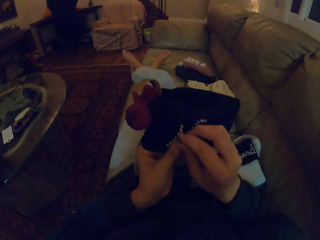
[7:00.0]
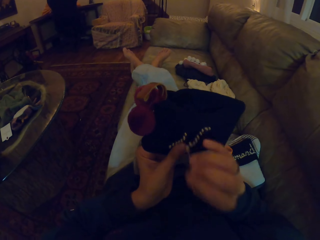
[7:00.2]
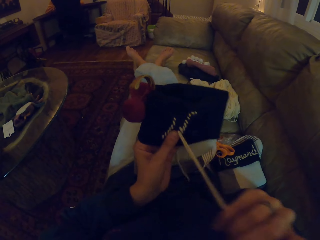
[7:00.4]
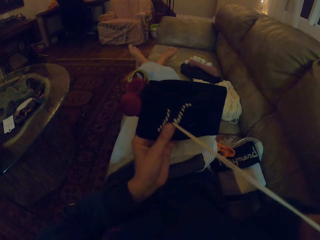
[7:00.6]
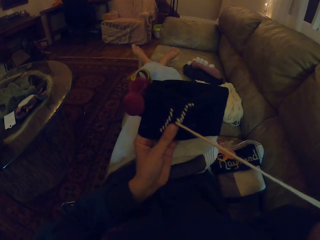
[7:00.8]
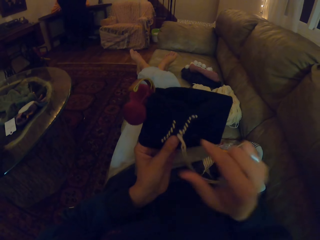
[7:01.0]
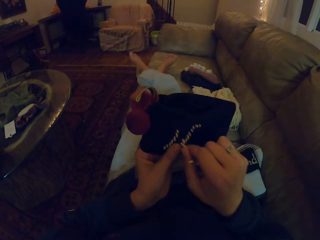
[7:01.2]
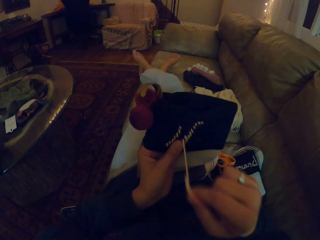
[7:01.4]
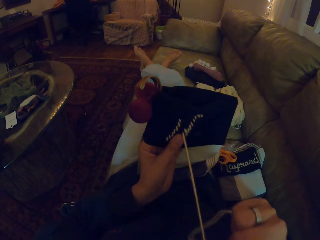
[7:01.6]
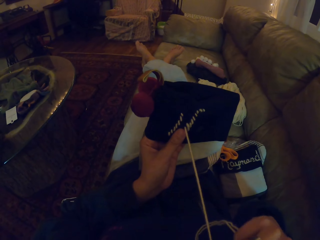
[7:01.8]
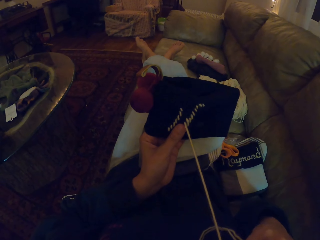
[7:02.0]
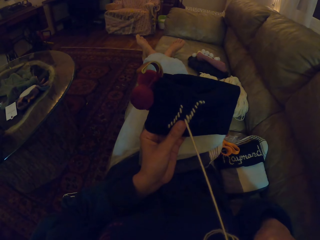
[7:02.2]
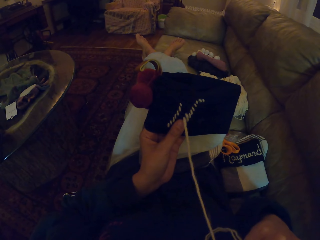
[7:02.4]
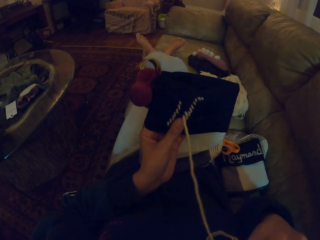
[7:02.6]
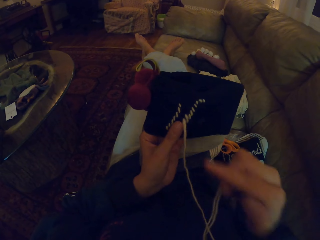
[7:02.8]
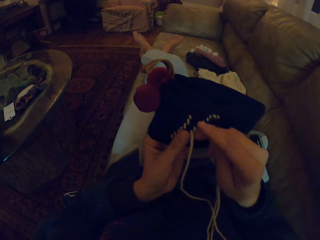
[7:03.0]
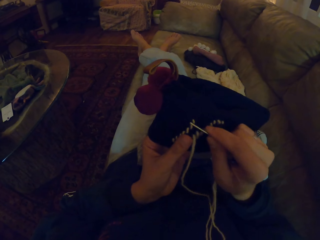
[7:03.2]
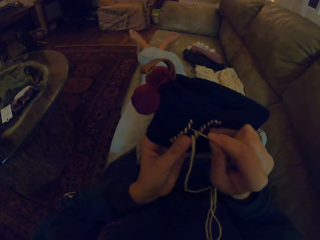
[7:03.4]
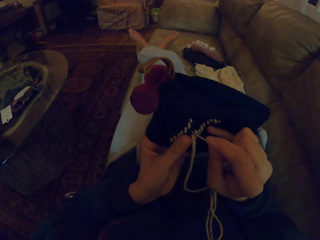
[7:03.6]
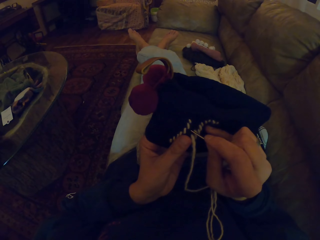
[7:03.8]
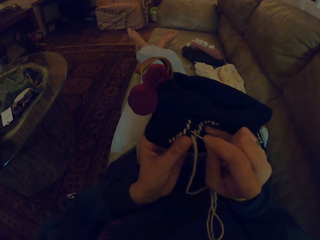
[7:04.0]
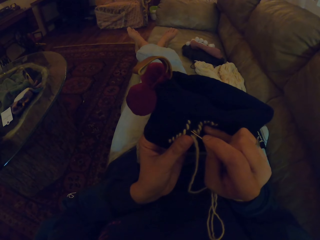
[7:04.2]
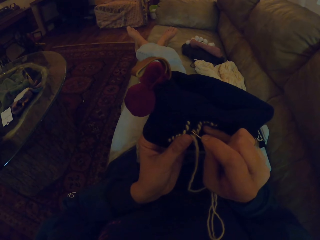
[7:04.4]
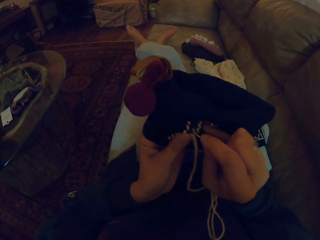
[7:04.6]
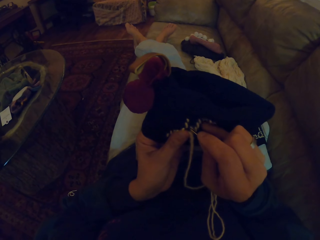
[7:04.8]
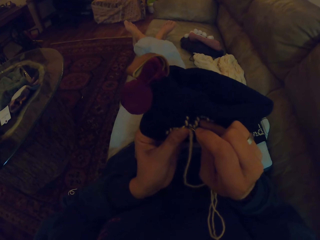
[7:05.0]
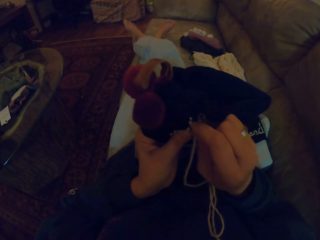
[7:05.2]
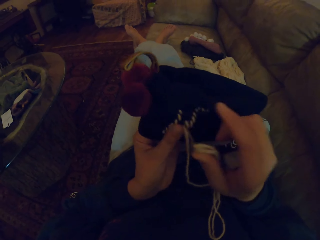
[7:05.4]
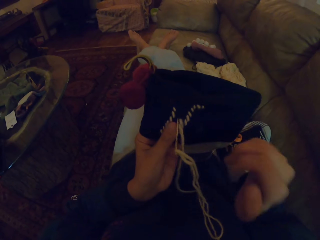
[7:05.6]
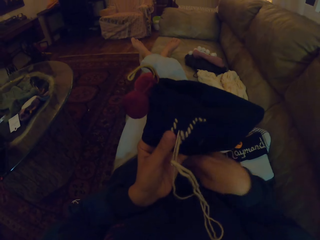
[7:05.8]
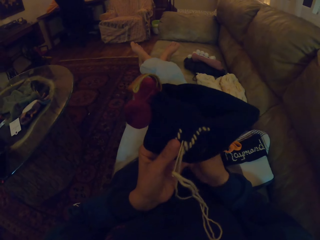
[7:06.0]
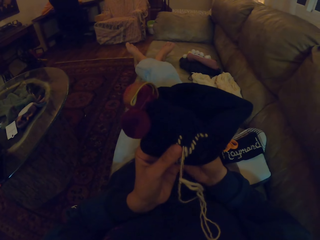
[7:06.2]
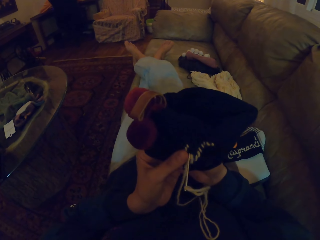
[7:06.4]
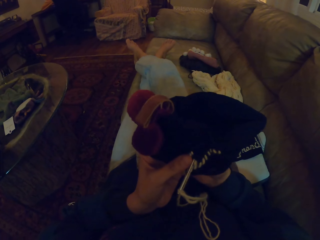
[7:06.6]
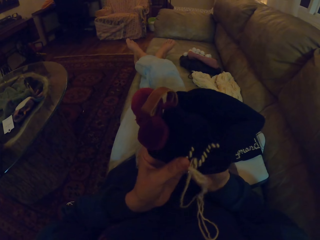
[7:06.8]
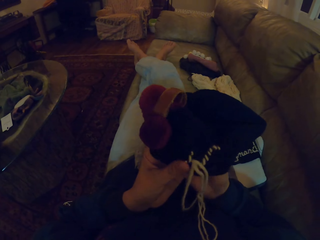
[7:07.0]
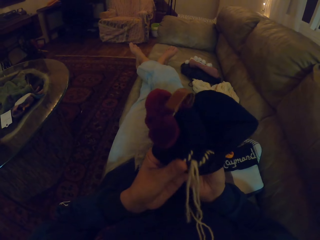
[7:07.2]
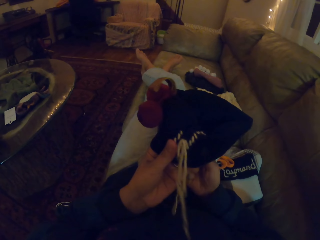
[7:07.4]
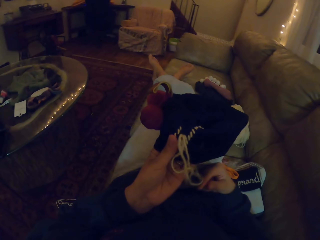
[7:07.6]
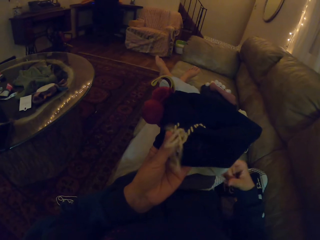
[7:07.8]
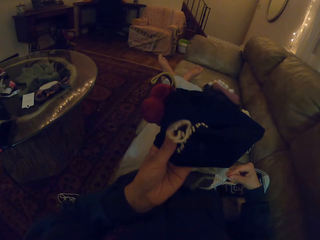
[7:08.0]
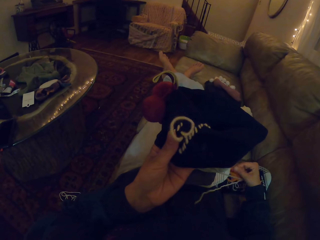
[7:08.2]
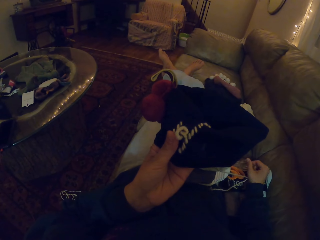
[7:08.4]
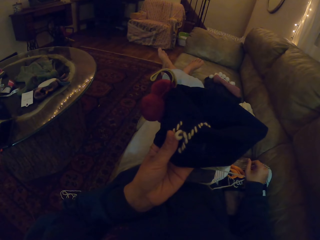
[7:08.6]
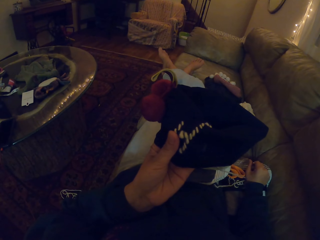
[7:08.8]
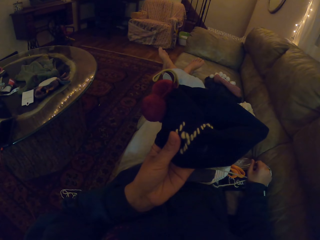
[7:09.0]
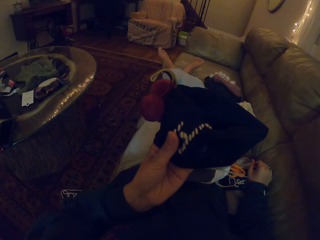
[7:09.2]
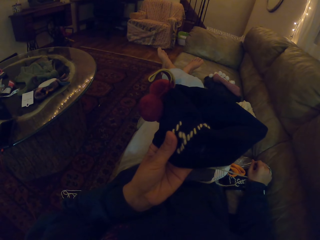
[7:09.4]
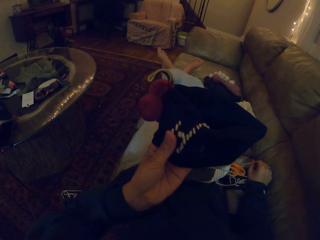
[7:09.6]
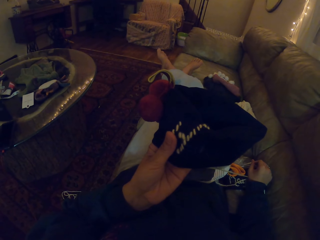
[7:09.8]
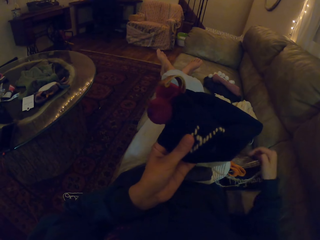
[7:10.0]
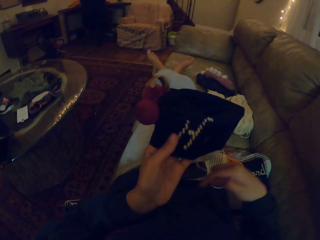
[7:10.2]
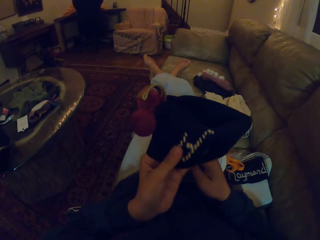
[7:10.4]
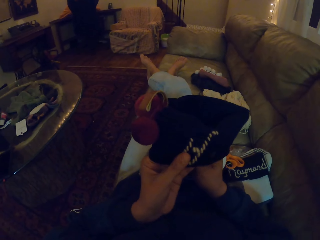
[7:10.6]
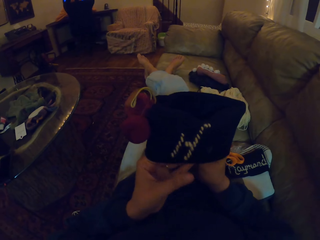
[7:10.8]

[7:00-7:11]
The camera wearer pulls the needle through the cloth. They pull the thread through the cloth. They press the needle in the cloth. They pull the needle through the cloth. They pull the thread through the cloth.

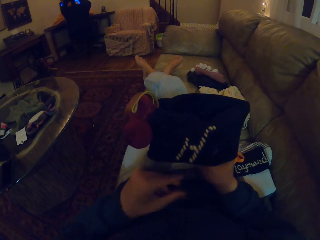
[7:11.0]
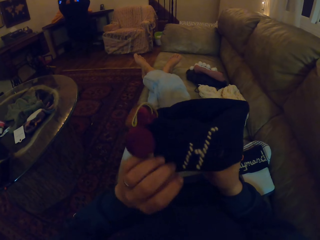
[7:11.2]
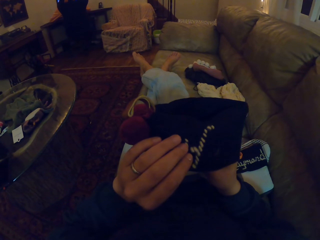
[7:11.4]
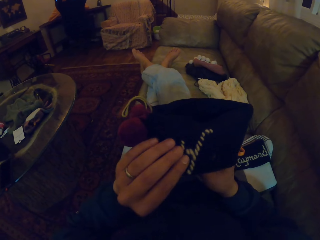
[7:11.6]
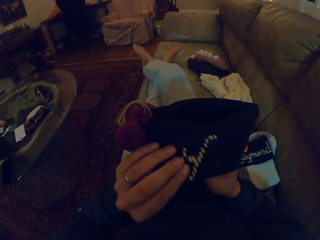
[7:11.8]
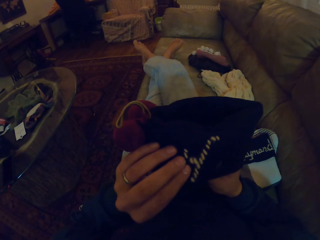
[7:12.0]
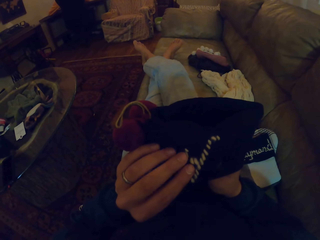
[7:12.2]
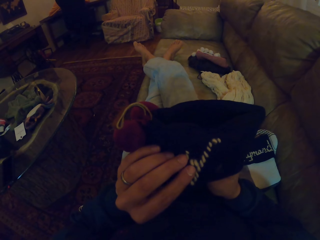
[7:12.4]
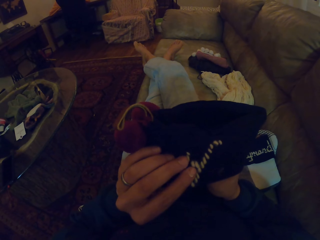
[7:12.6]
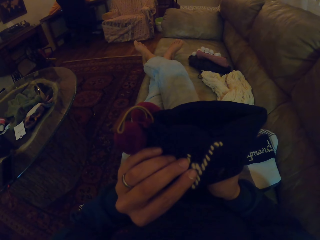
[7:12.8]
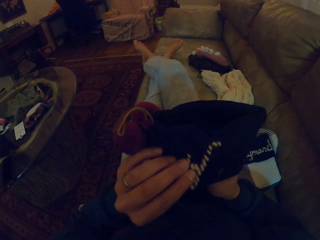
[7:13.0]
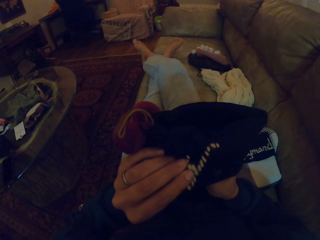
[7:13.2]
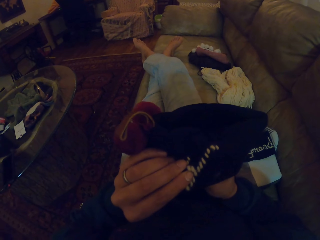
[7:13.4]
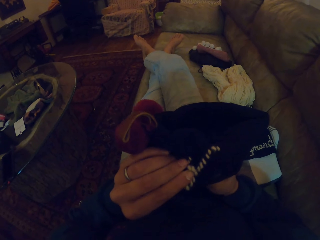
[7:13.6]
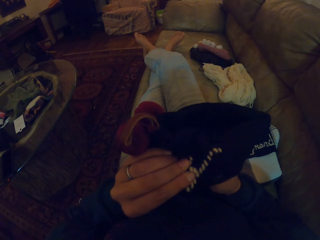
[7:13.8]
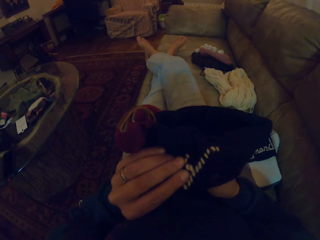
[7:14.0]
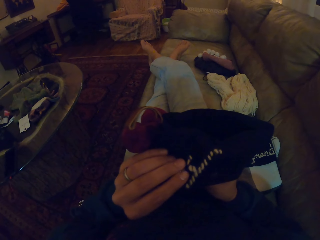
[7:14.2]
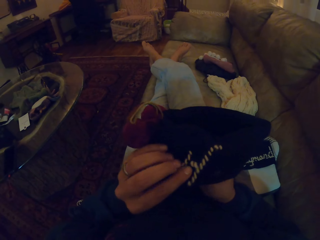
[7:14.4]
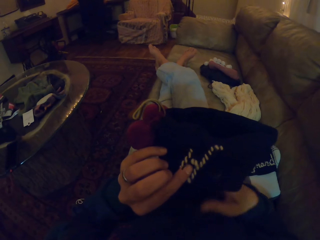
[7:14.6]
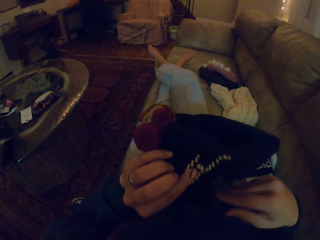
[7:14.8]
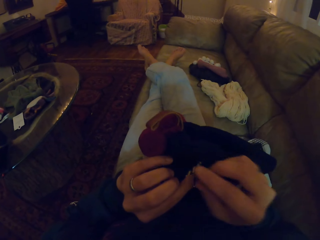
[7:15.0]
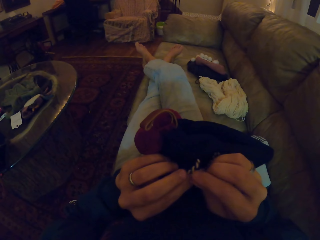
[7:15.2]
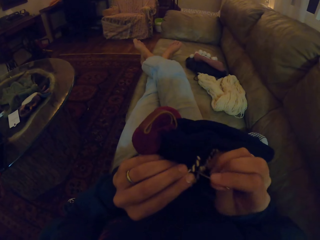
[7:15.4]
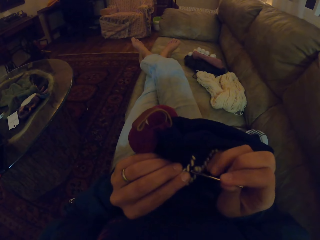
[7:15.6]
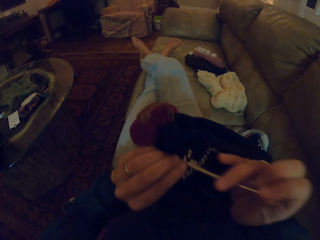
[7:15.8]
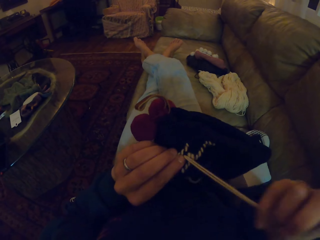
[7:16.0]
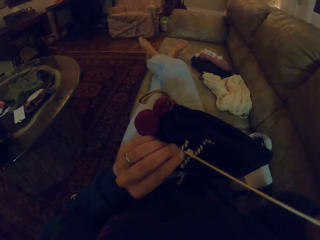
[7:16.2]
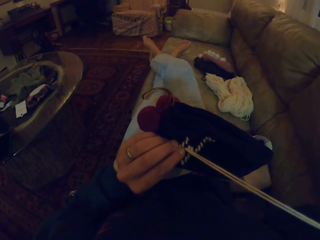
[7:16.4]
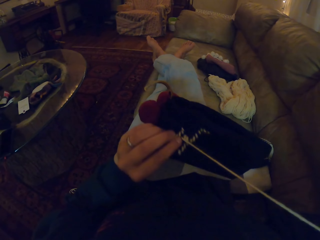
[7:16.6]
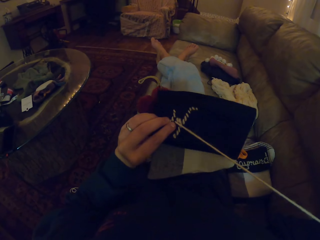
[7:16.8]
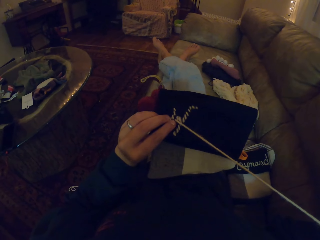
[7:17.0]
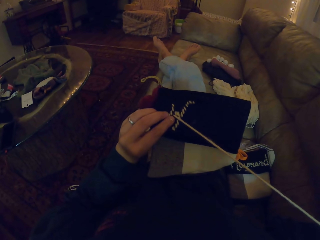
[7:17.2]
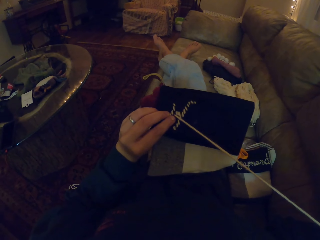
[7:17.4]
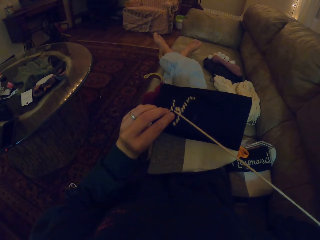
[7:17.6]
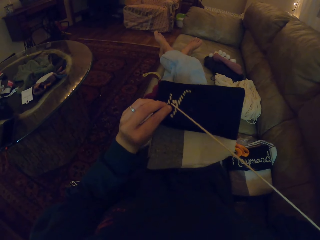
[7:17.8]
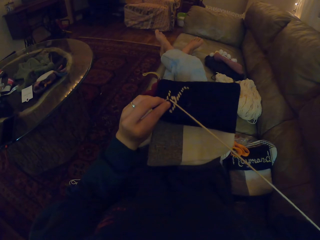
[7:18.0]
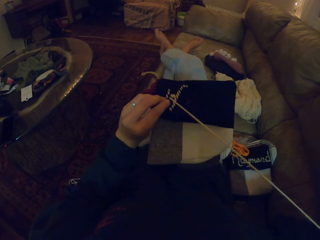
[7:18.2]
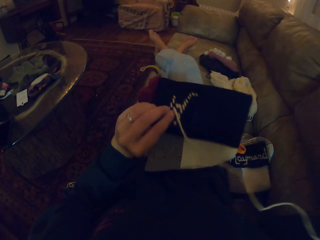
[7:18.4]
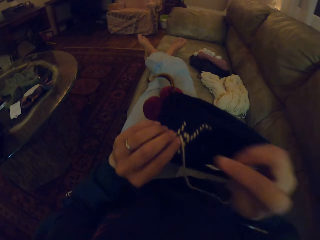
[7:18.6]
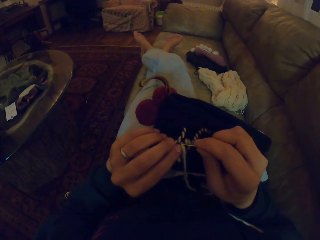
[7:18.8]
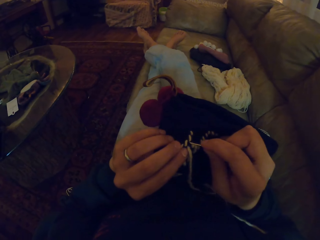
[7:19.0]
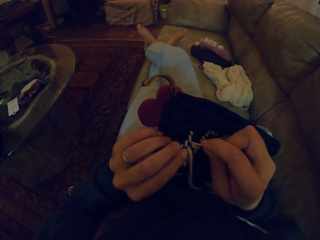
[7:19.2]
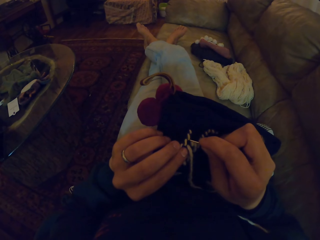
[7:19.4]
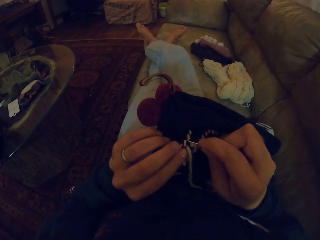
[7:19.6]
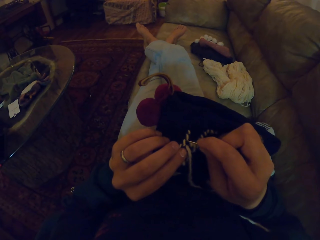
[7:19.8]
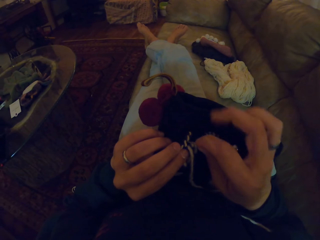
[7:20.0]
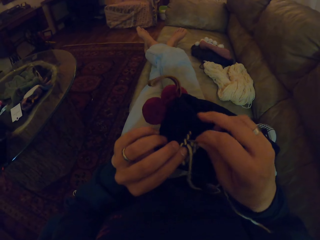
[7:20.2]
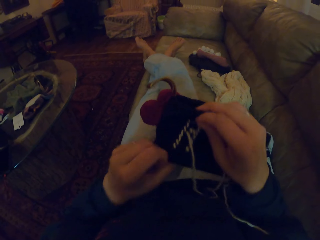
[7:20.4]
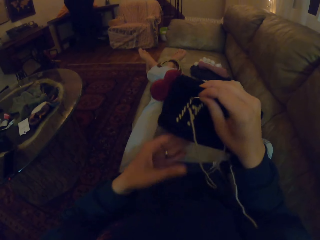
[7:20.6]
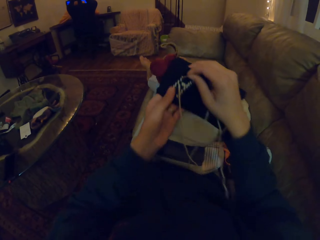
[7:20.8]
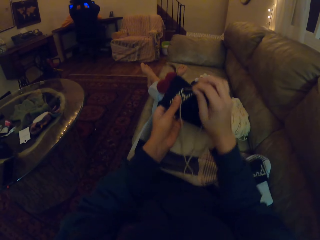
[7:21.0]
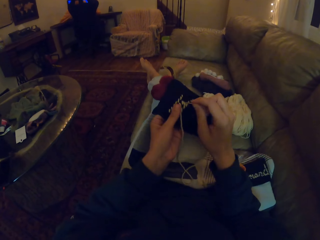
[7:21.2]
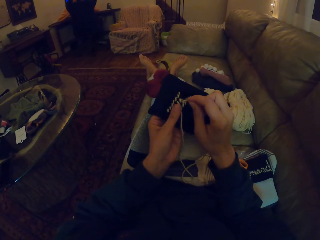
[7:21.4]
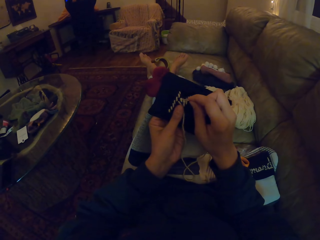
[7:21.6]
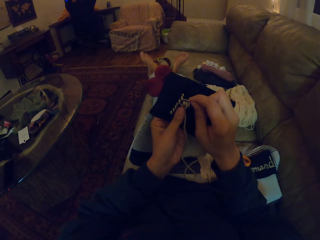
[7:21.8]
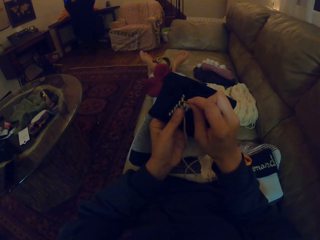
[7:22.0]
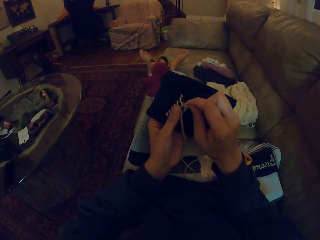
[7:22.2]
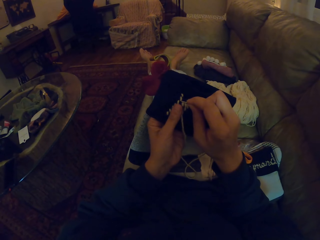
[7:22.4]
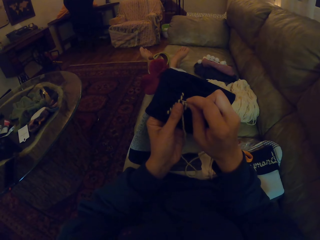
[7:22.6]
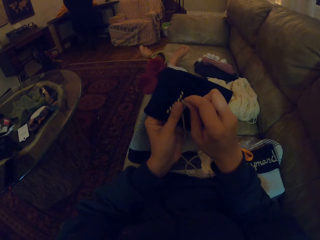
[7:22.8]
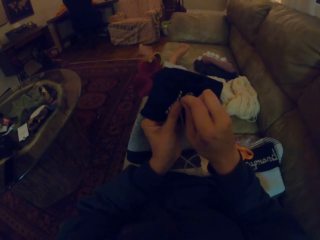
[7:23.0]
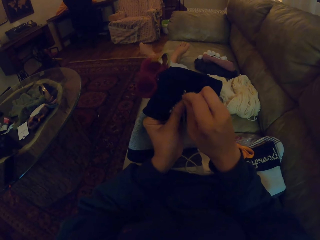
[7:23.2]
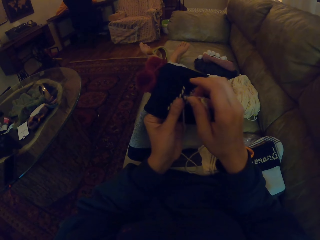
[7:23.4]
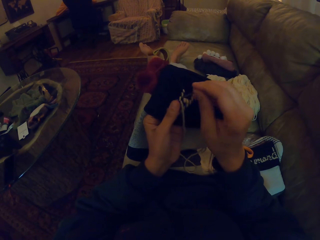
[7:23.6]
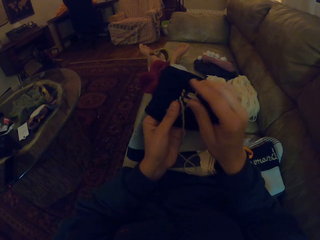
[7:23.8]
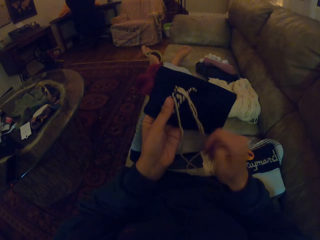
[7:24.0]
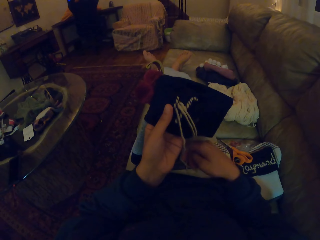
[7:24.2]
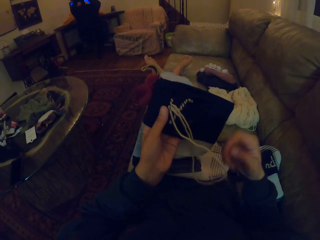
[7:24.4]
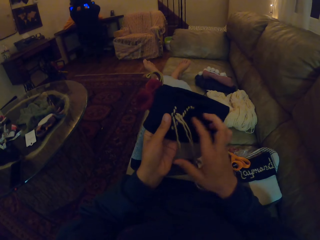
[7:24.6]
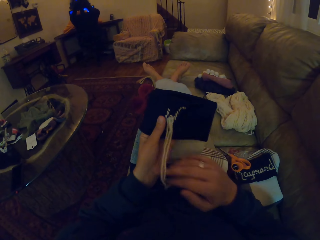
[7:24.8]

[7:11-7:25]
The camera wearer presses the needle in the cloth. They pull the needle through the cloth. They pull the thread through the cloth. They press the needle in the cloth.
